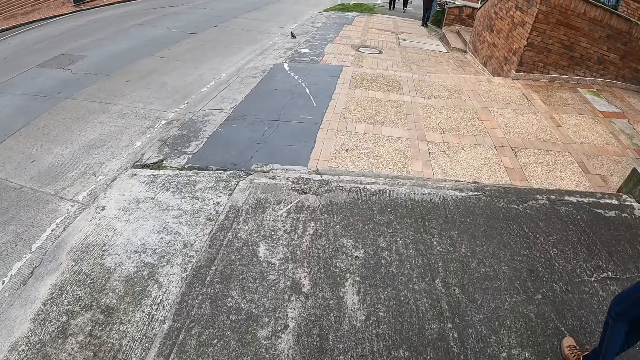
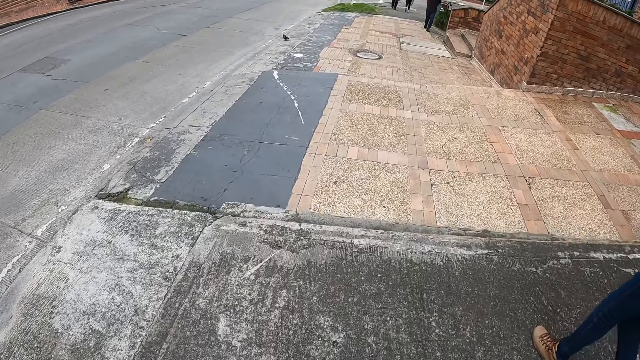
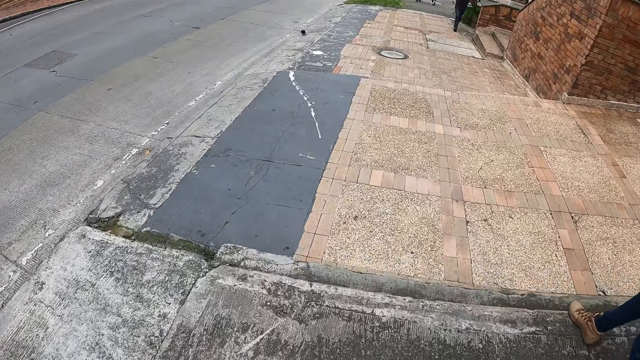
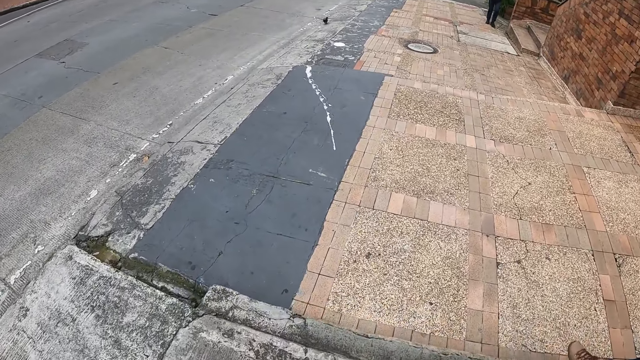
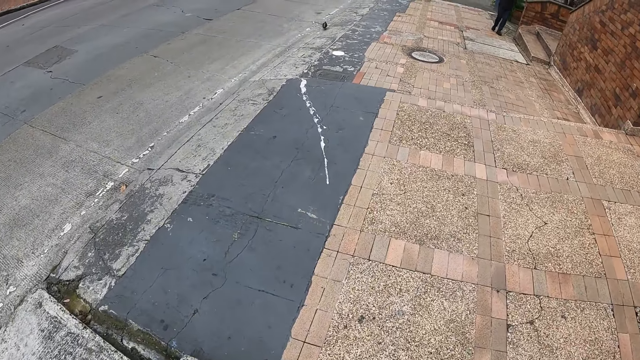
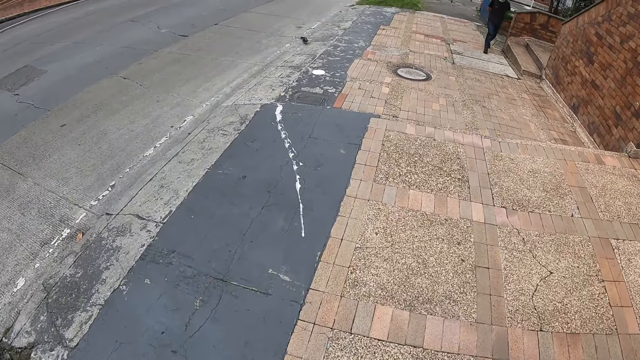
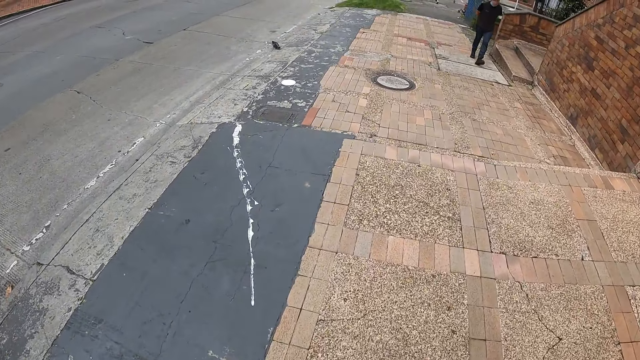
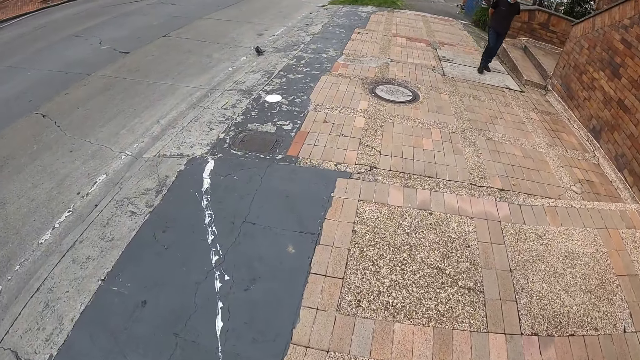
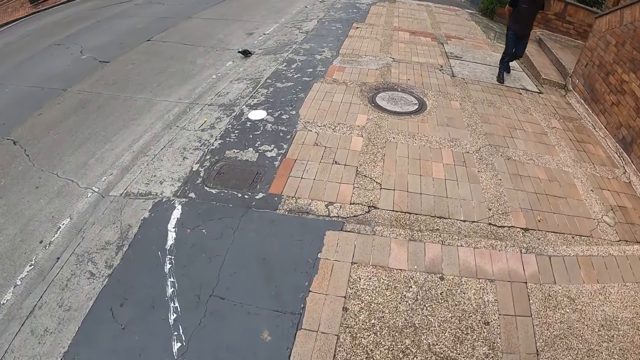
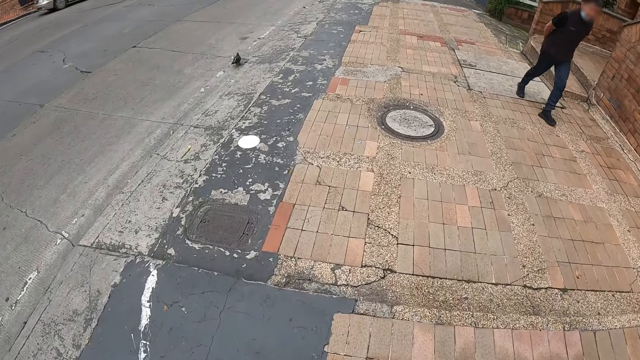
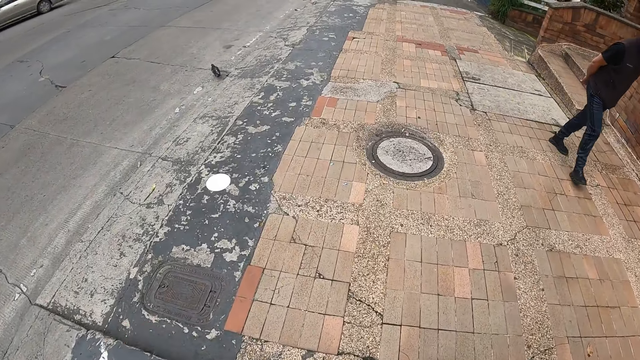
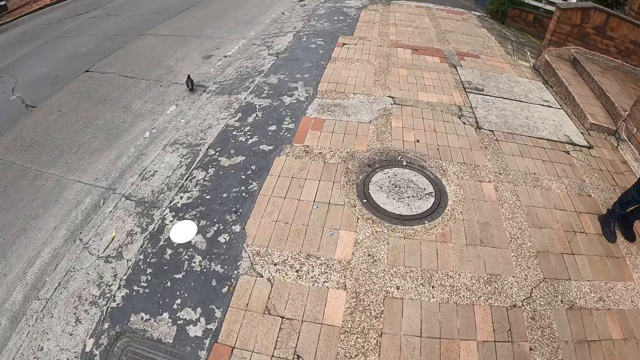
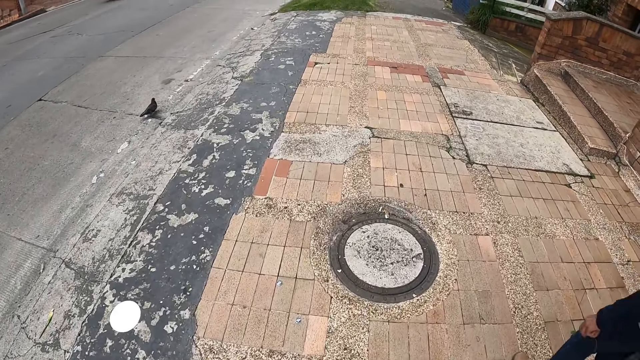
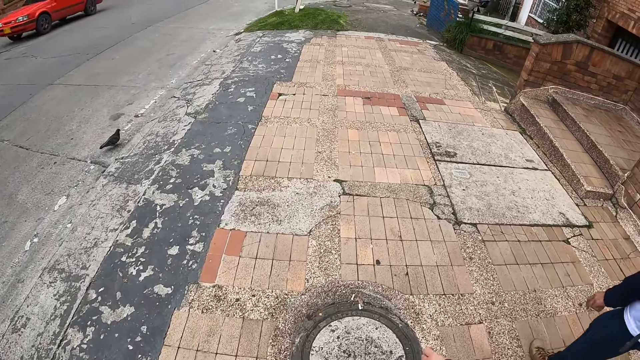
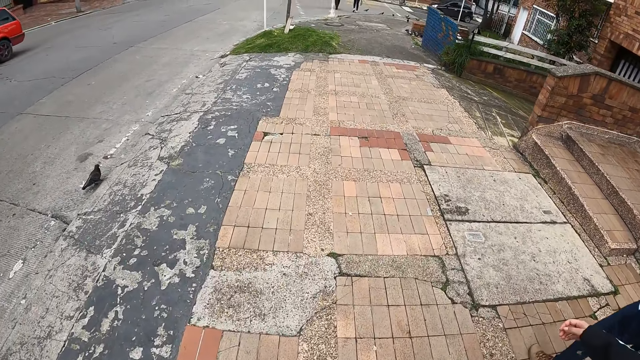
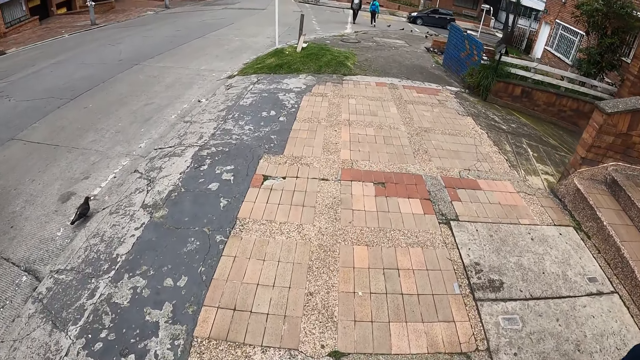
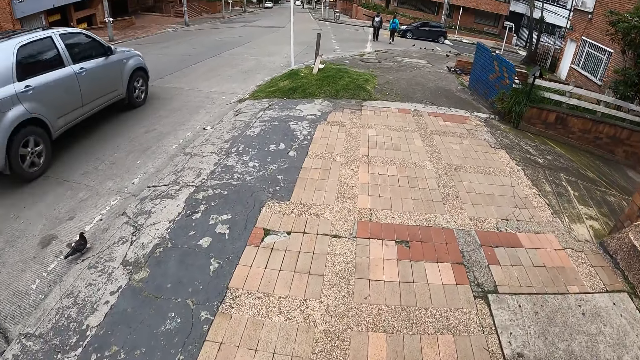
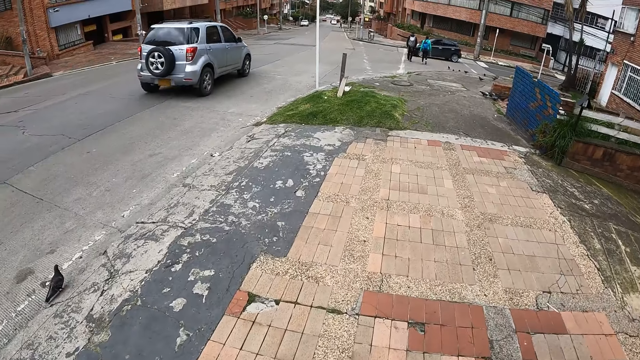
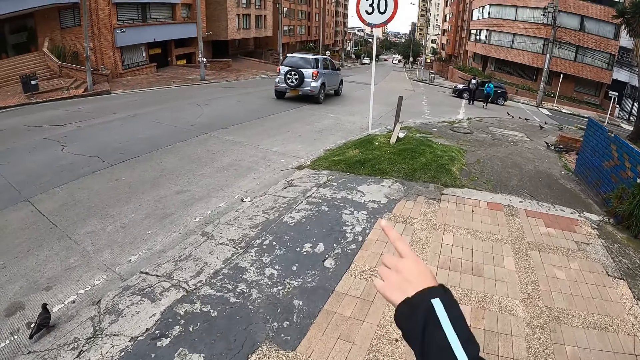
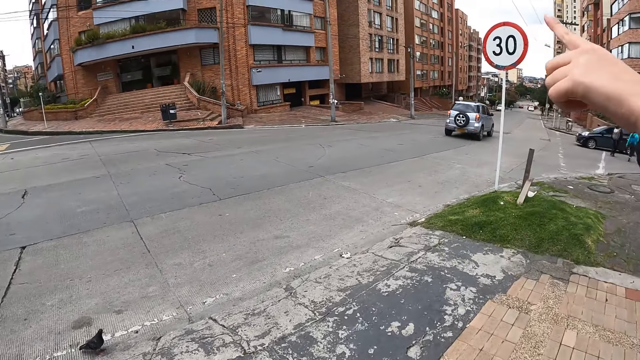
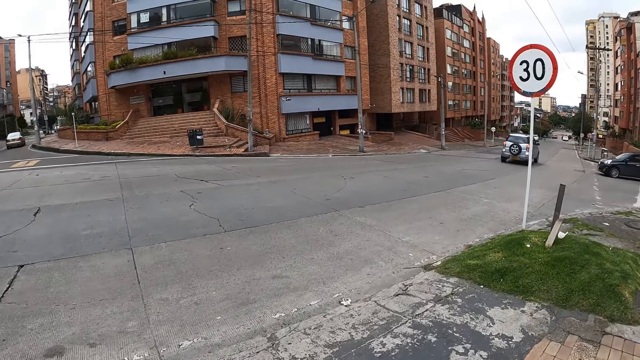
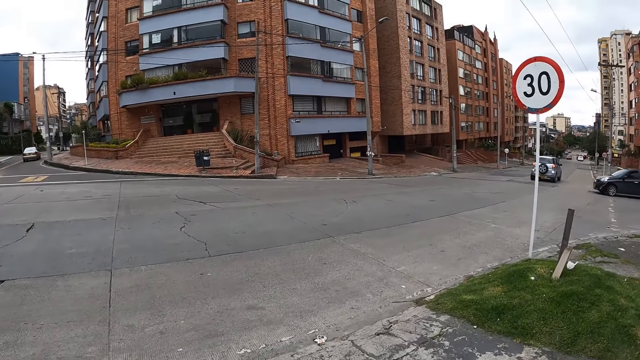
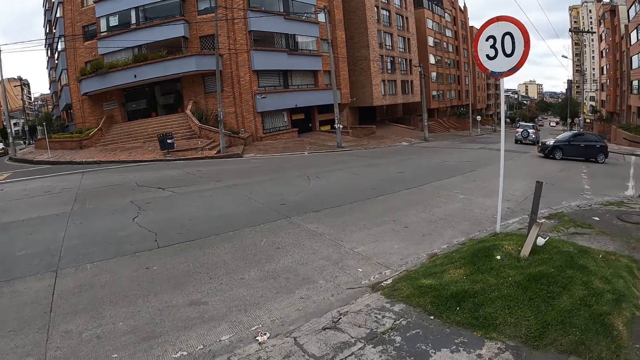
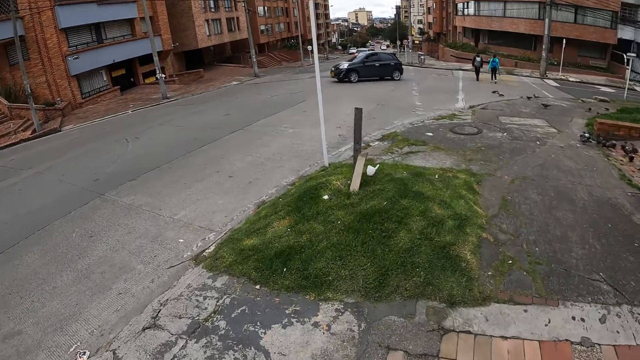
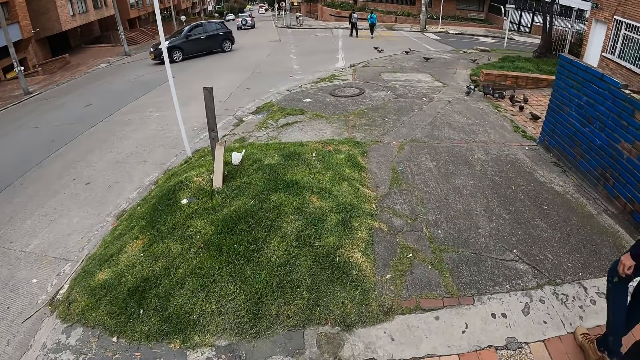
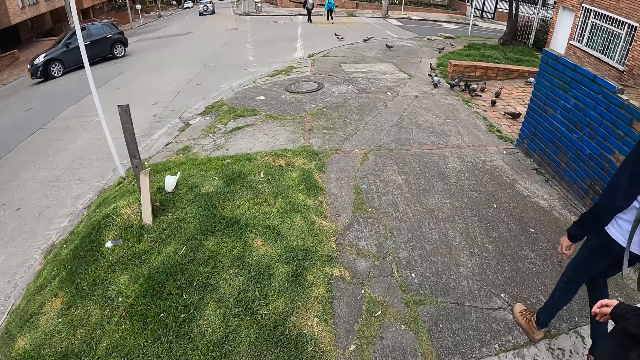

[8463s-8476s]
A woman points her left hand.

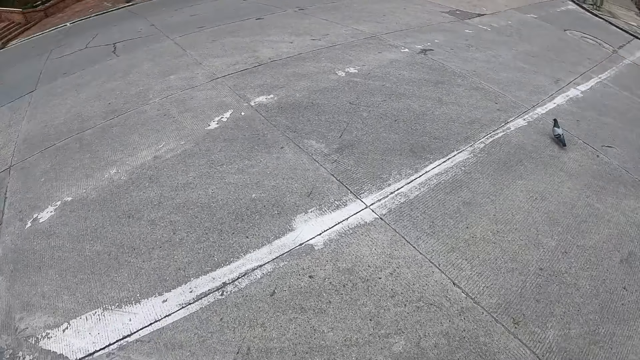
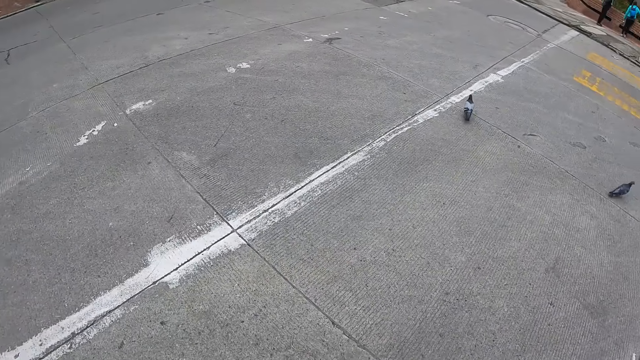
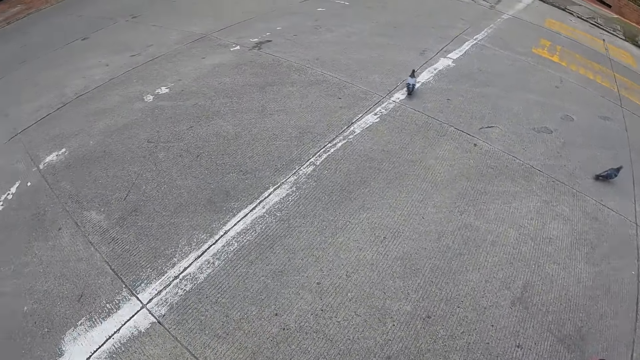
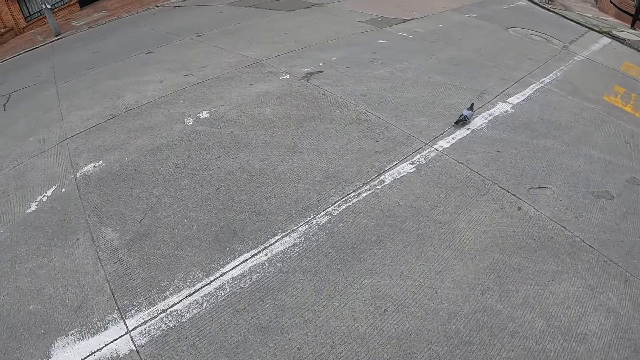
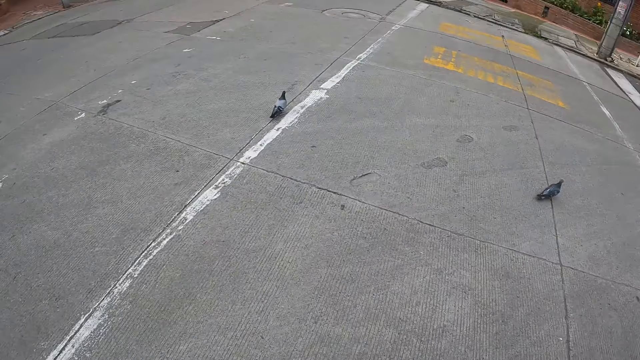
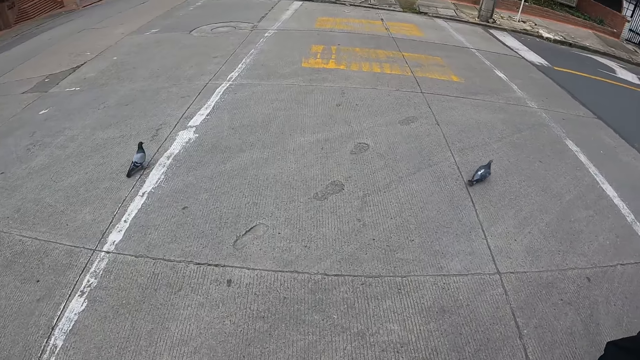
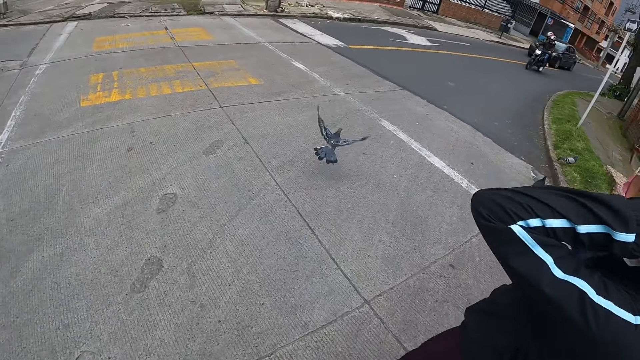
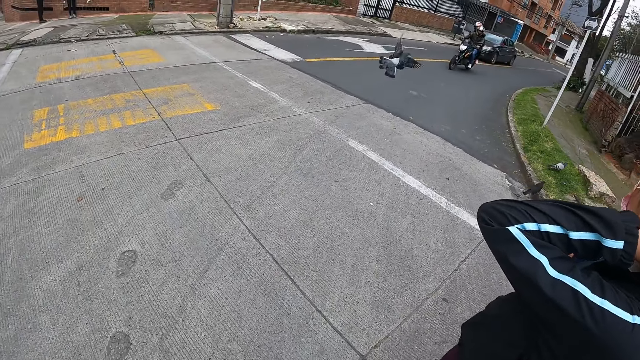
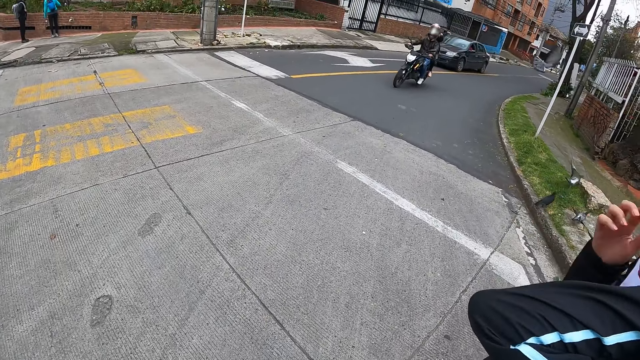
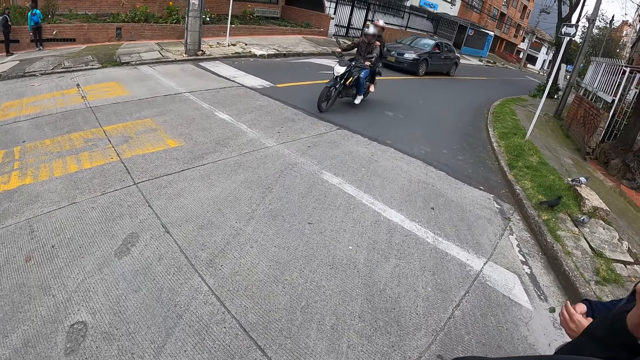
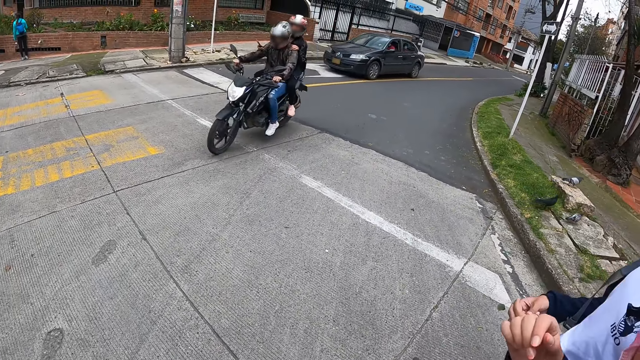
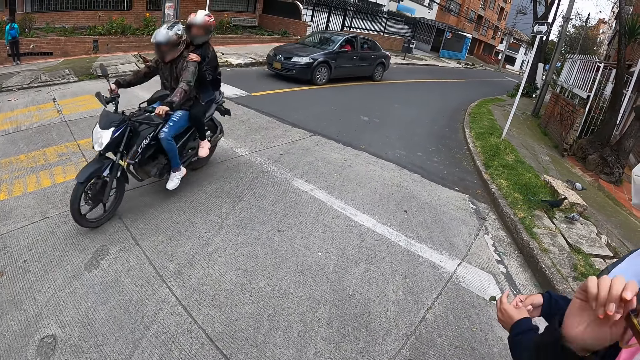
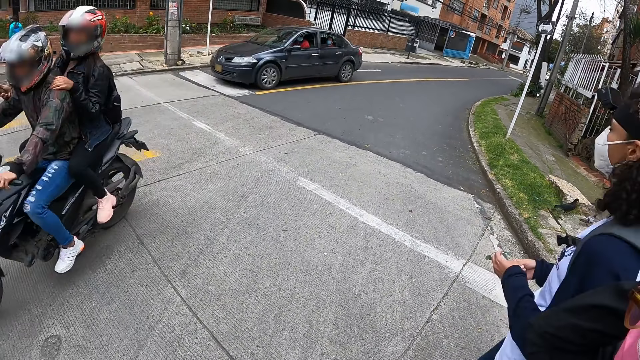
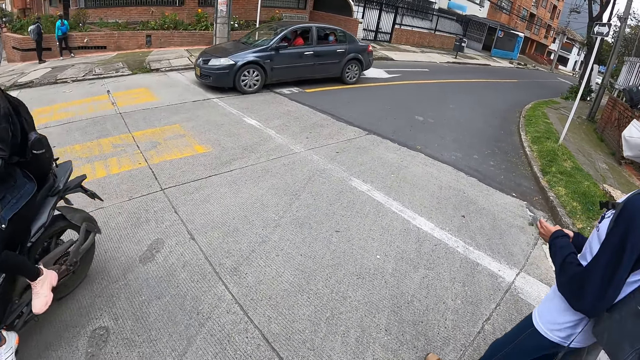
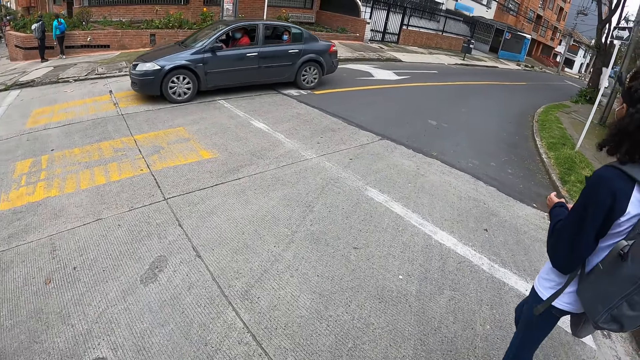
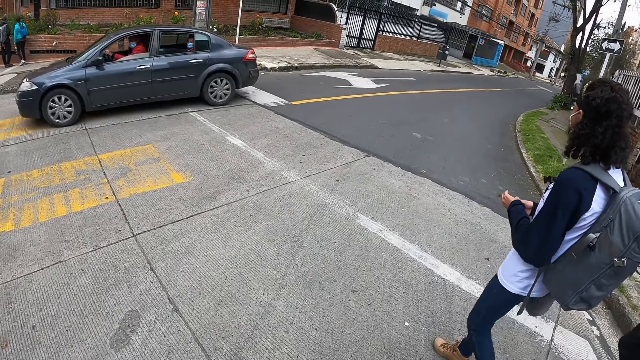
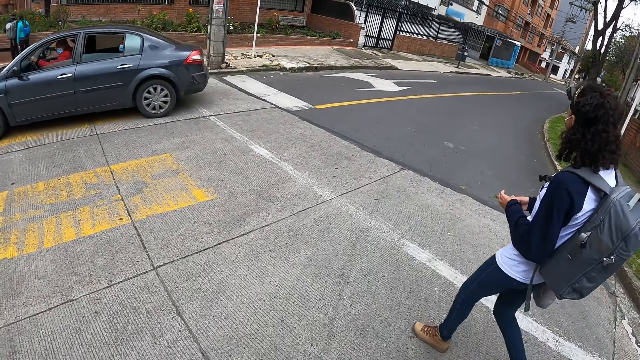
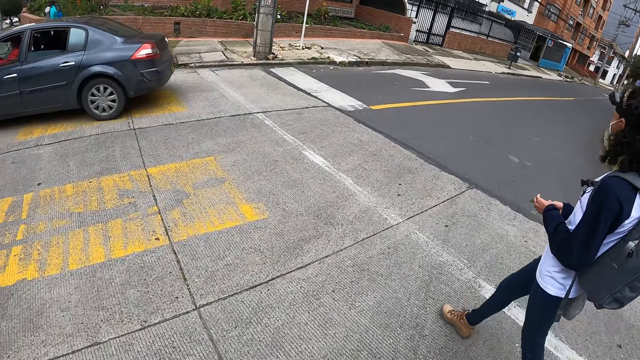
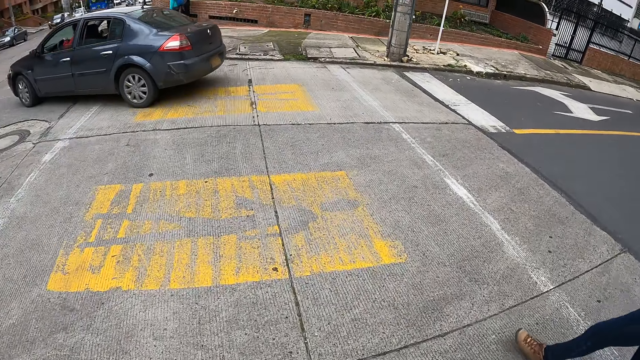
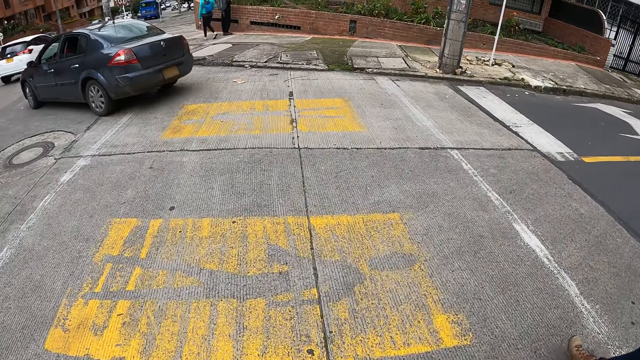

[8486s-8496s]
The camera wearer crosses the road. A woman walks ahead of the camera wearer. The woman crosses the road. The camera wearer crosses the road.
